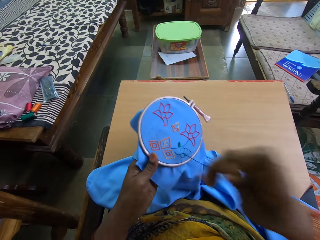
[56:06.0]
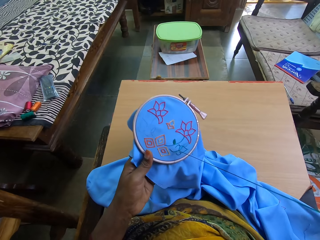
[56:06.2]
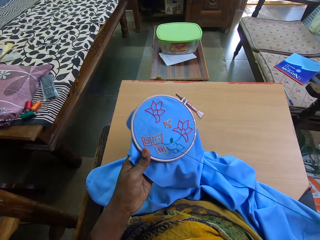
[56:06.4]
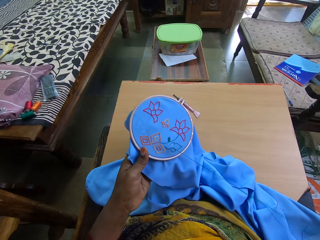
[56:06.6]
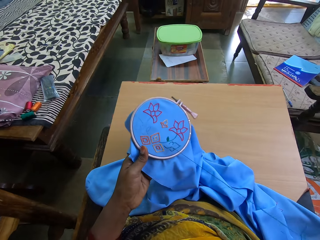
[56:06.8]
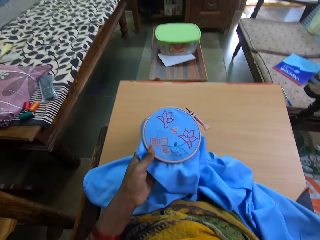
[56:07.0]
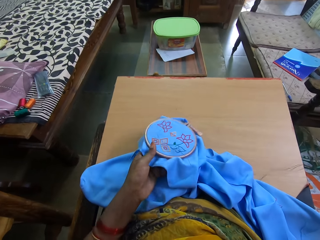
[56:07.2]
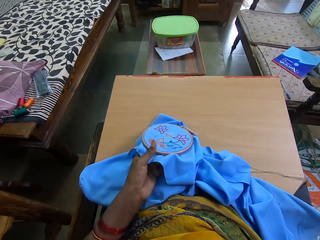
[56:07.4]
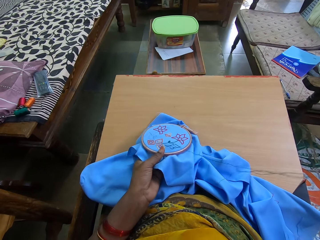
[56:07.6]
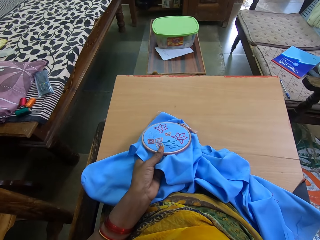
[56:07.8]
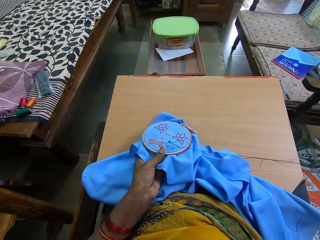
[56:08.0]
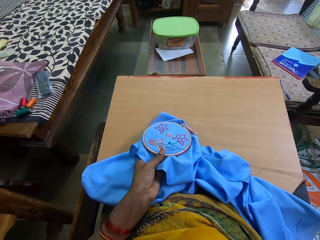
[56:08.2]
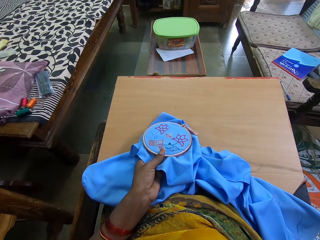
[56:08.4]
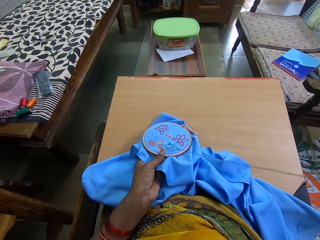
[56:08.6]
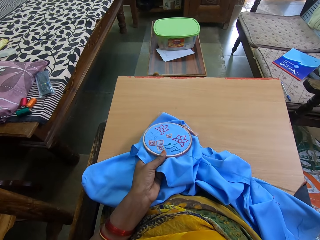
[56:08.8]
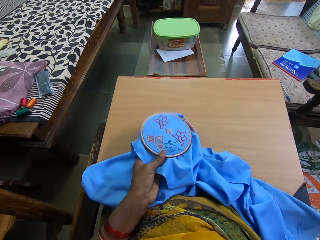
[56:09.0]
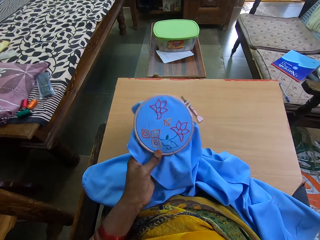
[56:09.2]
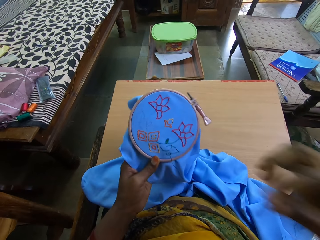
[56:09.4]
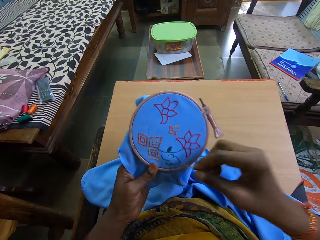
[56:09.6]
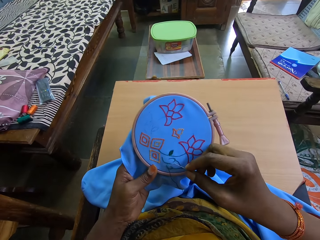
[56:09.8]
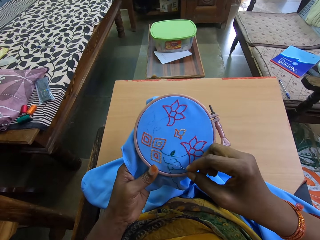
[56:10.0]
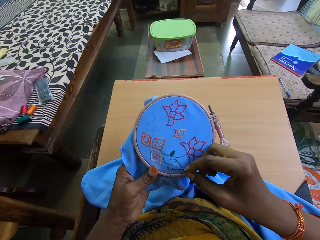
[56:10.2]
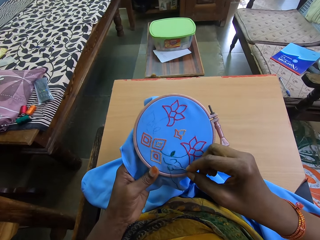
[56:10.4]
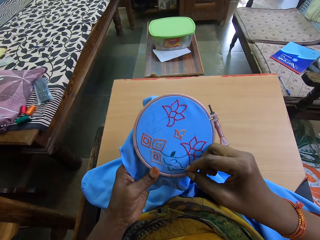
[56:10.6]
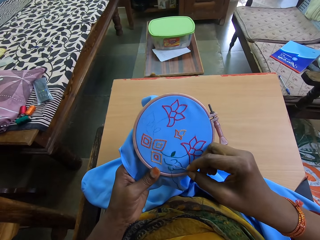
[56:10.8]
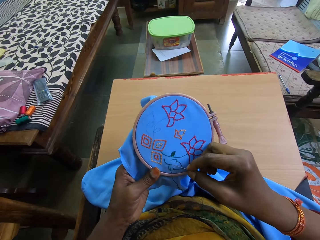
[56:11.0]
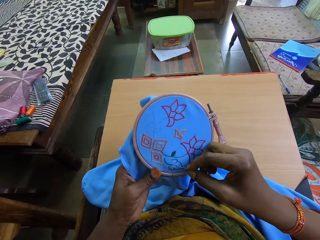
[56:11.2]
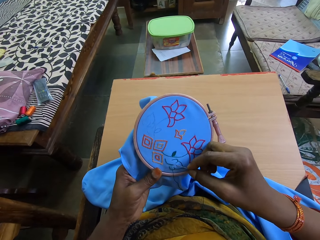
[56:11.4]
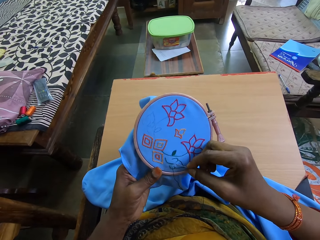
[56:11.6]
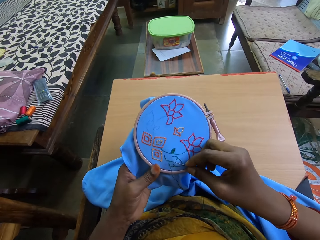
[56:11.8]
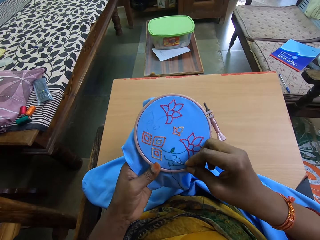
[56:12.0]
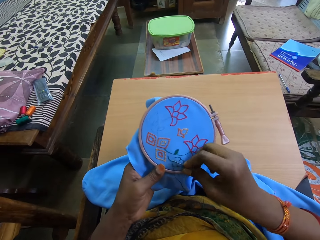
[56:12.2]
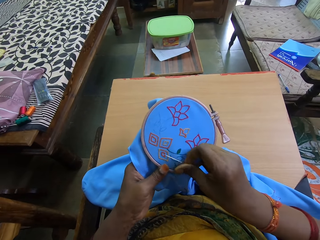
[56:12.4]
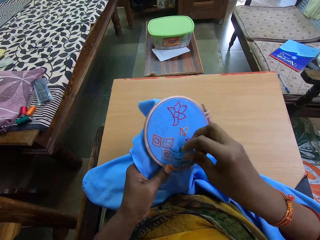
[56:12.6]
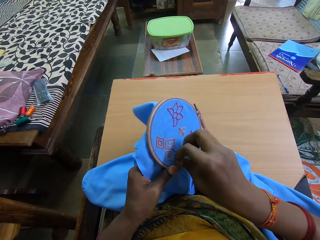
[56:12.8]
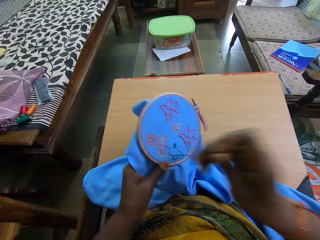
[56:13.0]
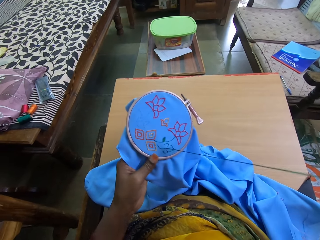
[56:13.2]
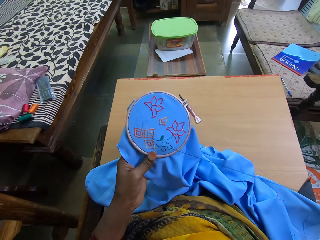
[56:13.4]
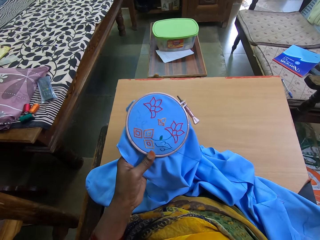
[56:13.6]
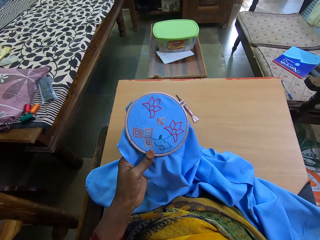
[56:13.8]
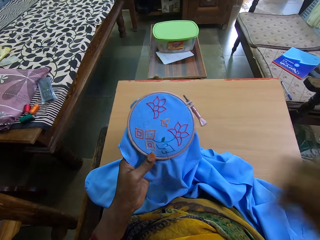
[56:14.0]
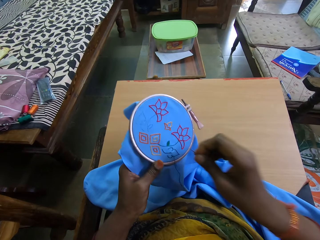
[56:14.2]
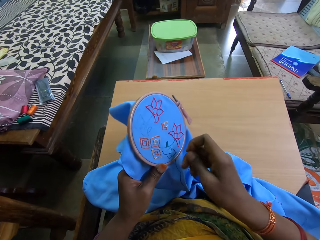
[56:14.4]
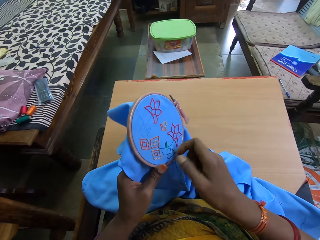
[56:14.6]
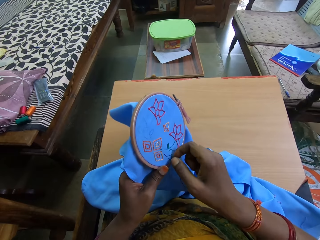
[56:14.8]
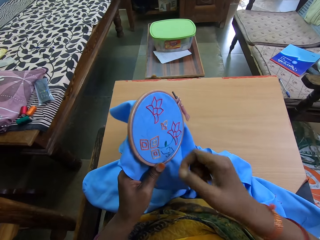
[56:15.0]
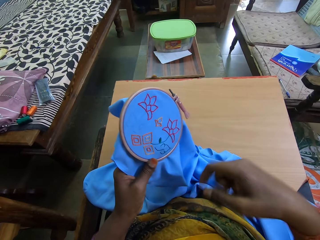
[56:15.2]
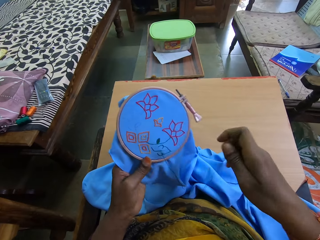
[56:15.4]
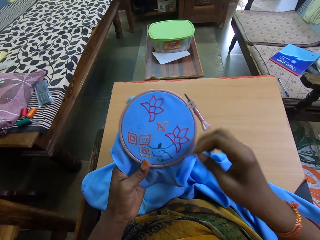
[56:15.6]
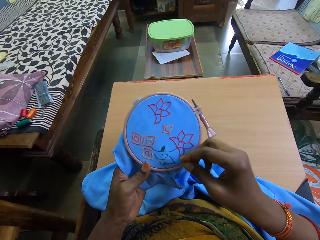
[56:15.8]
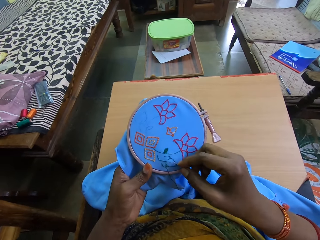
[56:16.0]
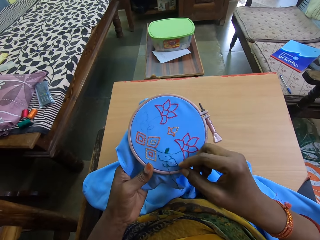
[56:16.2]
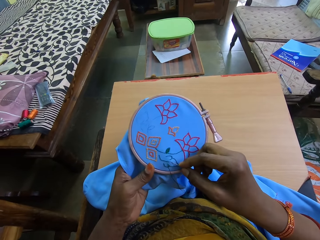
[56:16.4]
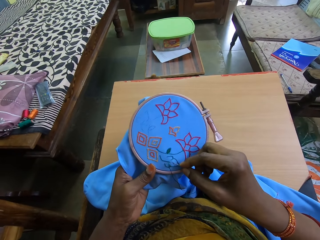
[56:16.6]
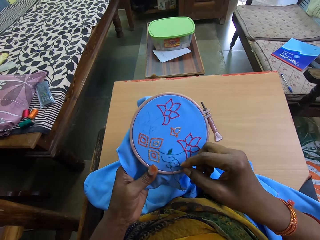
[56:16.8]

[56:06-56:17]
The camera wearer lowers the embroidery with her left hand. She raises the embroidery with her left hand. She sews the embroidery with the needle and the thread in her right hand.

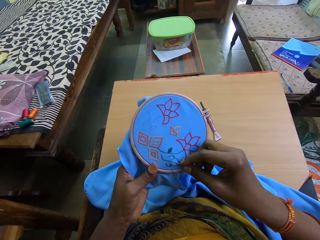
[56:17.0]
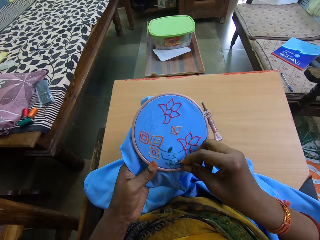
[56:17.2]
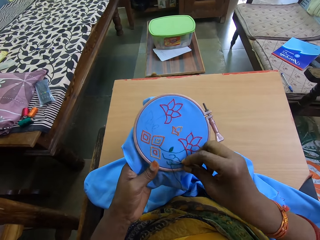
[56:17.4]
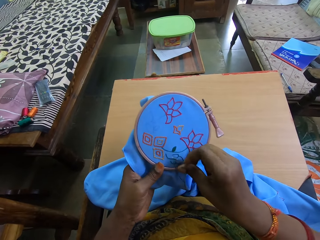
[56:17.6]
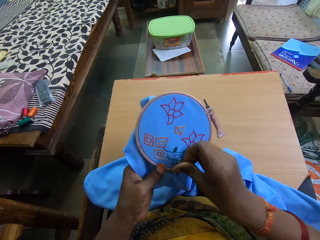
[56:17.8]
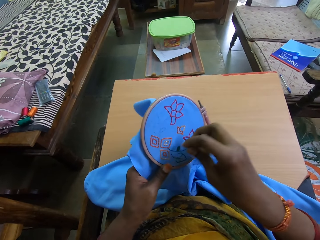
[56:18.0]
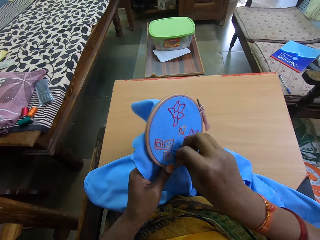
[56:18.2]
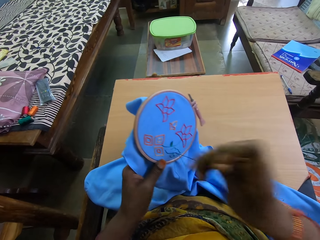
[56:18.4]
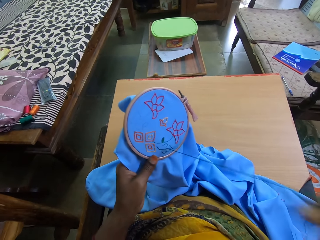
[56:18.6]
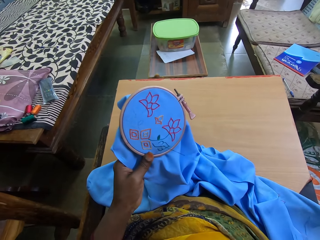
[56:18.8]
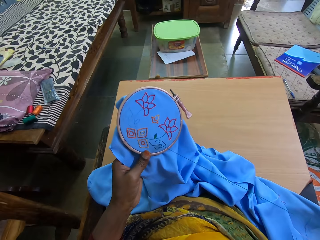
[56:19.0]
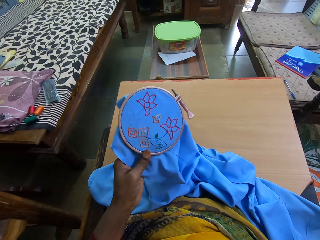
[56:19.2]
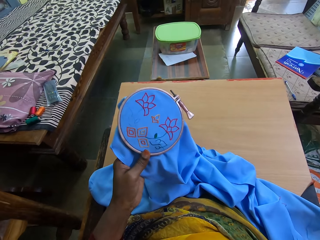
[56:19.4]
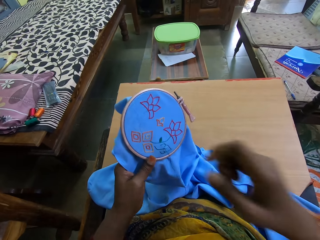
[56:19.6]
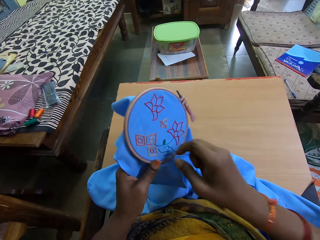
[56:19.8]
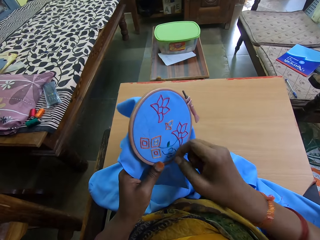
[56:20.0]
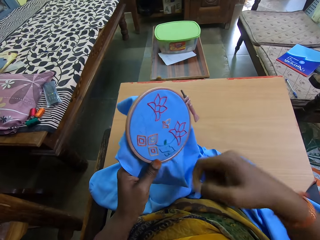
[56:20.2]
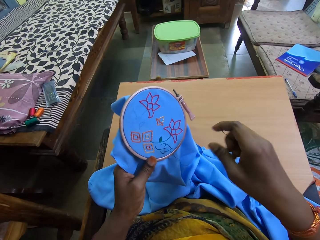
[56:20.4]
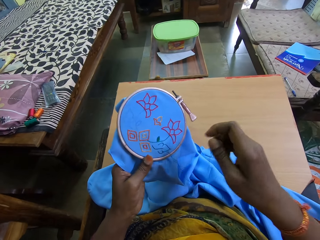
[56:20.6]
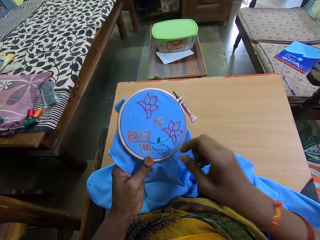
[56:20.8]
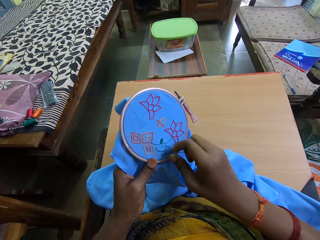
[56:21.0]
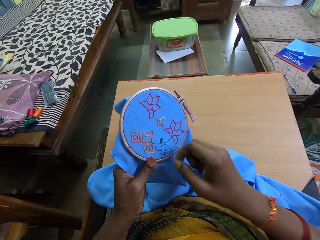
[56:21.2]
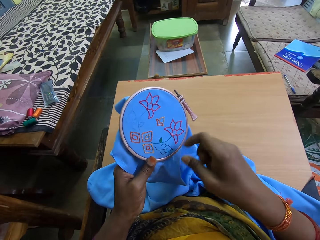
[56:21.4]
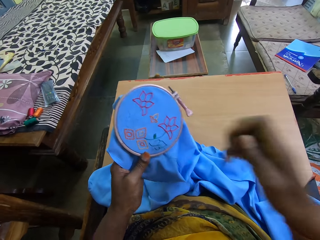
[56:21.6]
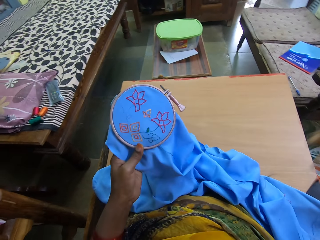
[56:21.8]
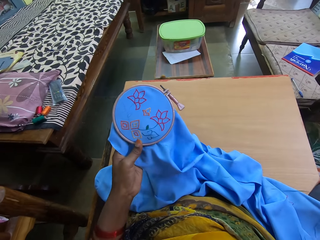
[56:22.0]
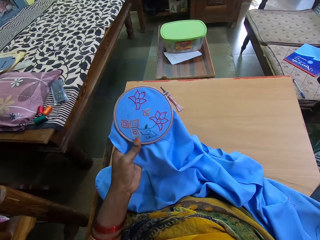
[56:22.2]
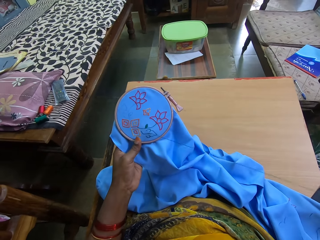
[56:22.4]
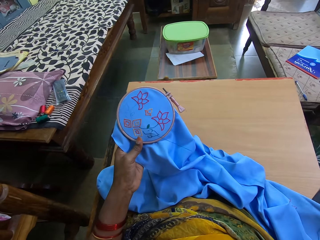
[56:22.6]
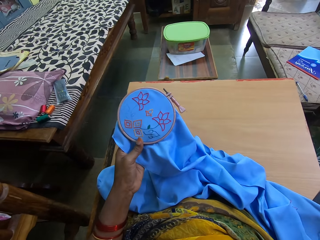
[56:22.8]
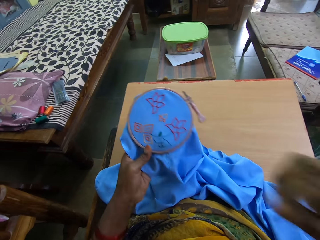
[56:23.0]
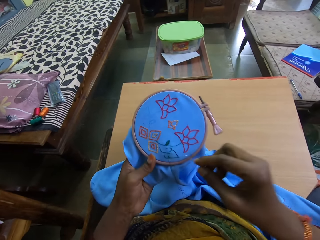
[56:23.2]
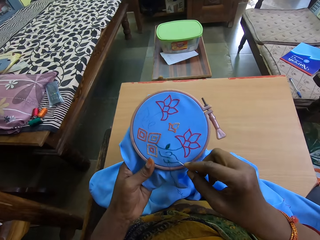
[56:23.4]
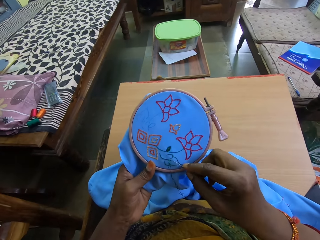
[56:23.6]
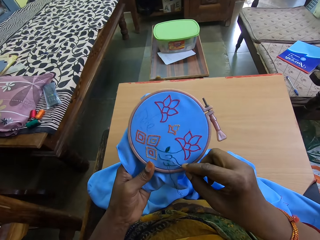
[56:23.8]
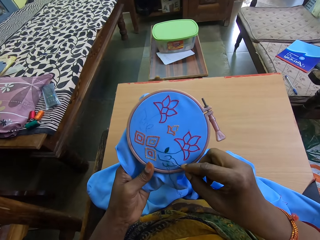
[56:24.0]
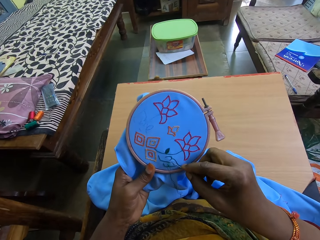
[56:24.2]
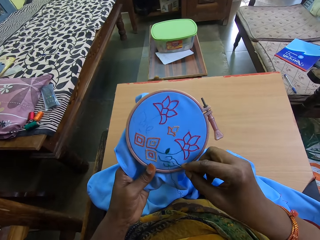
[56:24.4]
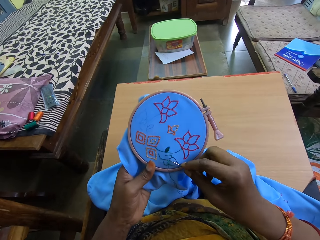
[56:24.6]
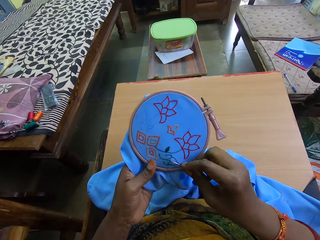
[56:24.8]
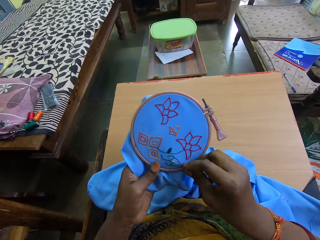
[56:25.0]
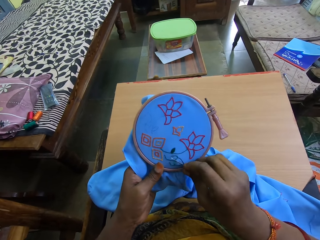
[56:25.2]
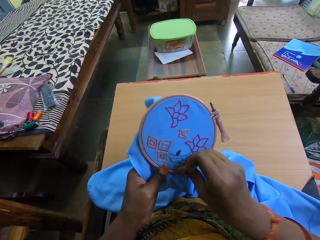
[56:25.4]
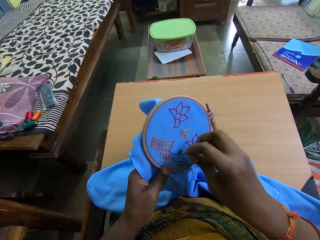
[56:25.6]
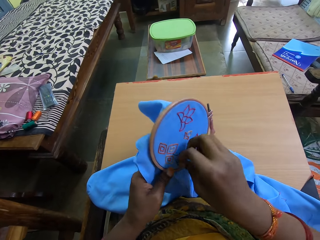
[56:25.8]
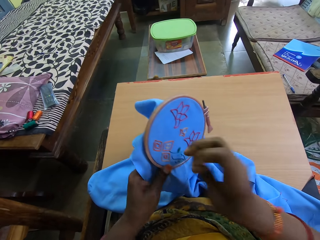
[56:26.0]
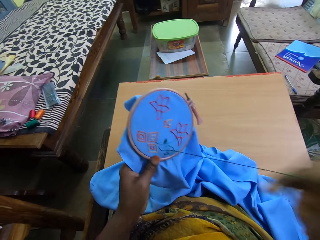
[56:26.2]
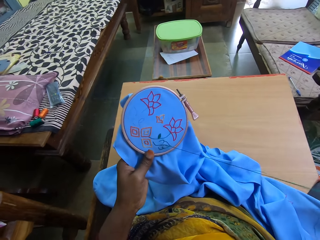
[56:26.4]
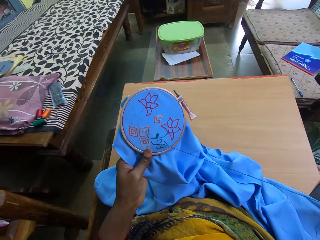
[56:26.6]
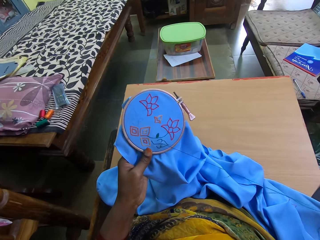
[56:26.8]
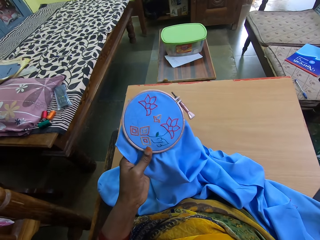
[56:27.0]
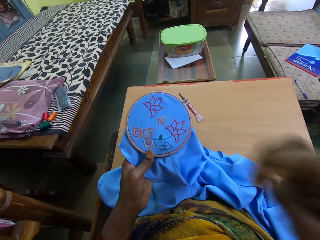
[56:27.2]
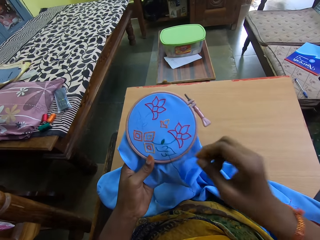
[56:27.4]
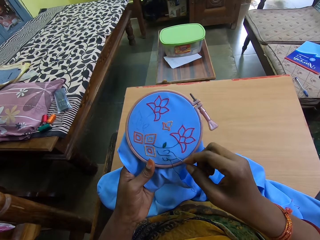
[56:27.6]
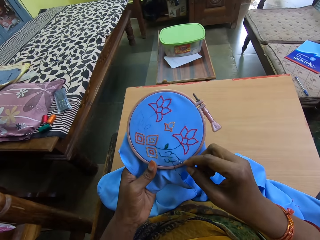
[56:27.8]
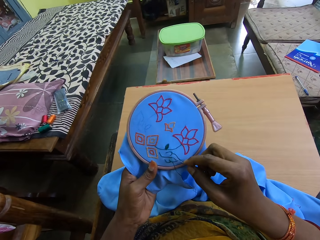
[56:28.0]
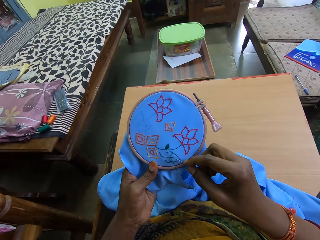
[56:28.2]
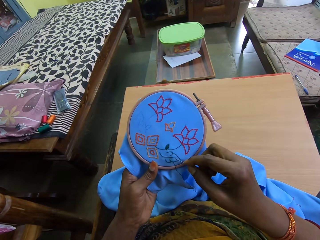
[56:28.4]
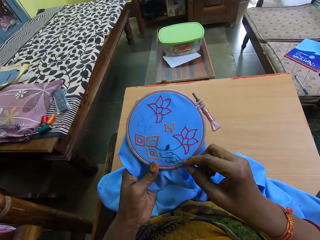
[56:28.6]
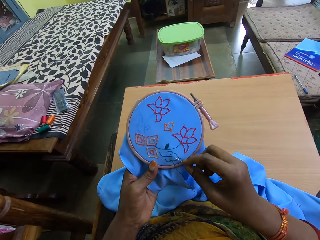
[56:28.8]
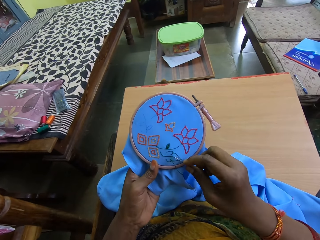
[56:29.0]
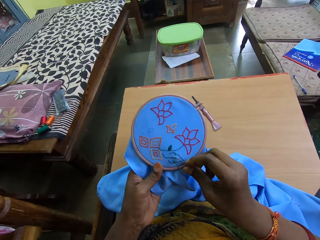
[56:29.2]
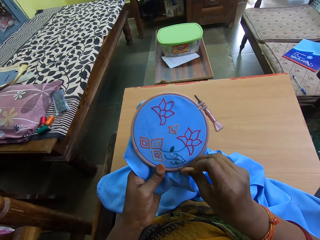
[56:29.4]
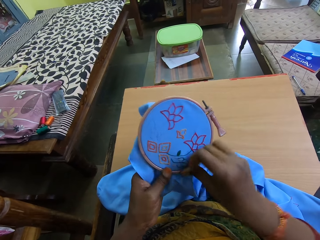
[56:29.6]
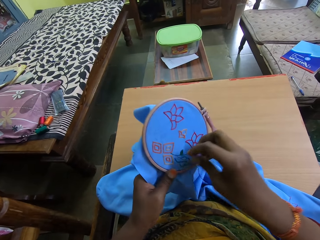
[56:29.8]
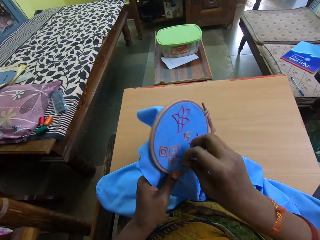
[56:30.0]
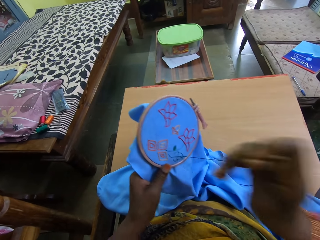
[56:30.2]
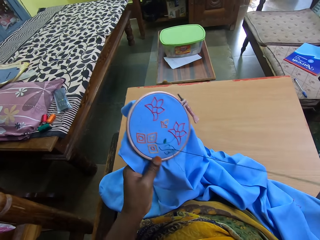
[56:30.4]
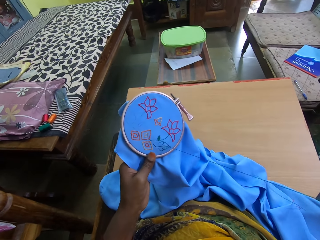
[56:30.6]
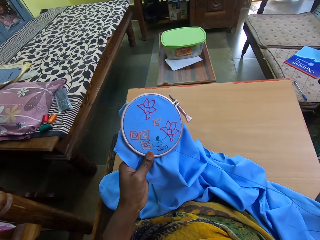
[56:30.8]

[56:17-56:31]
The camera wearer adjusts the thread with her right hand. She stretches out a sewing thread. She sews the embroidery with the needle and the thread in her right hand.
